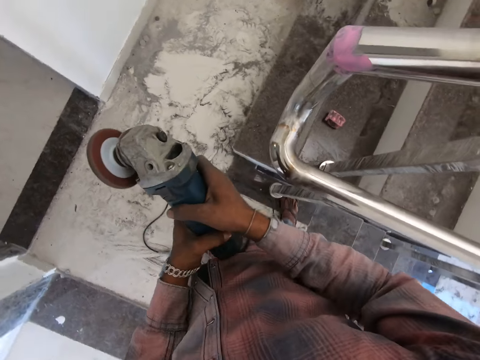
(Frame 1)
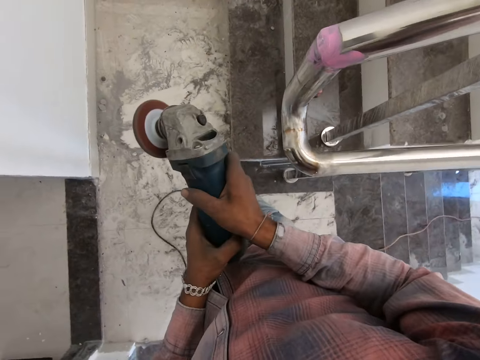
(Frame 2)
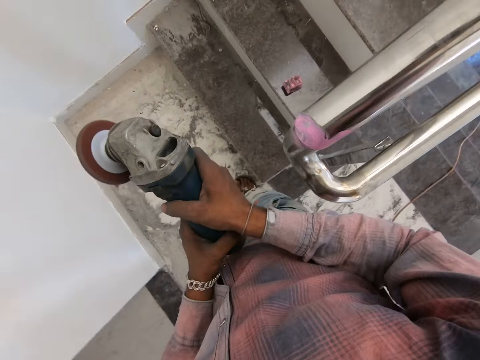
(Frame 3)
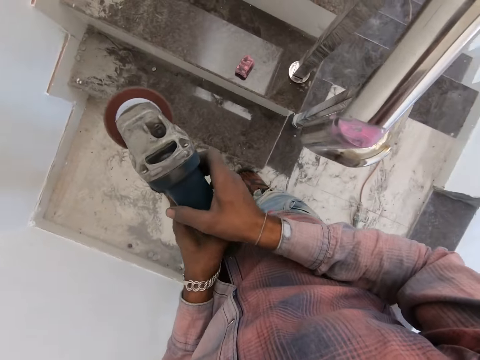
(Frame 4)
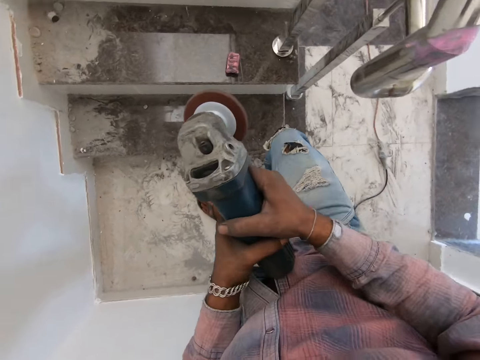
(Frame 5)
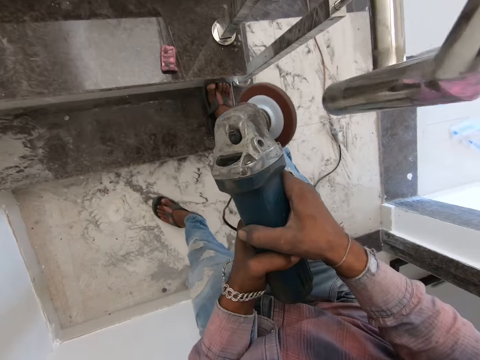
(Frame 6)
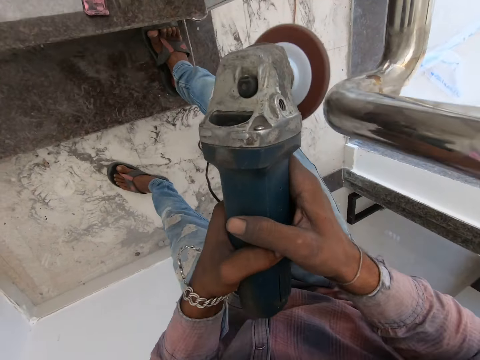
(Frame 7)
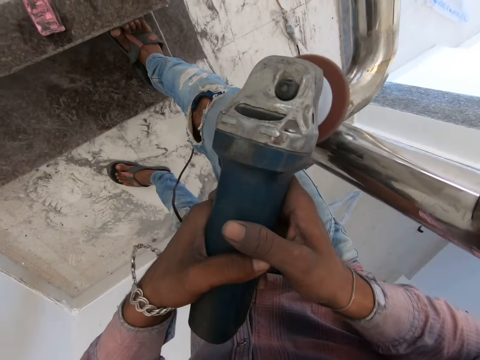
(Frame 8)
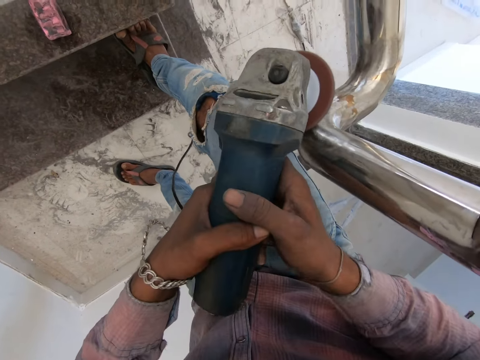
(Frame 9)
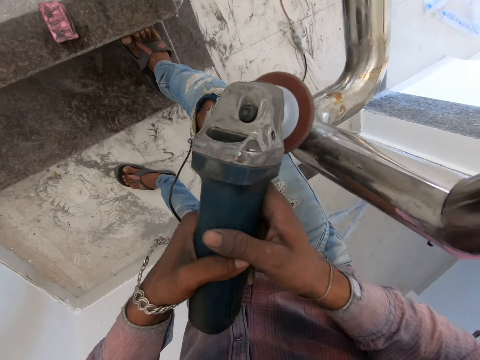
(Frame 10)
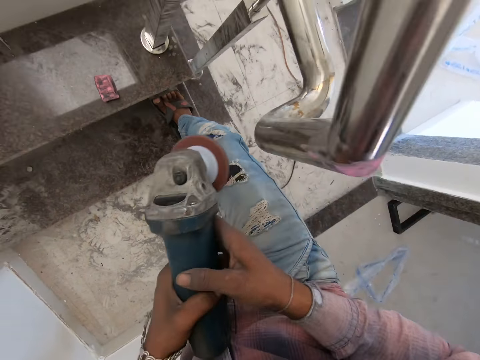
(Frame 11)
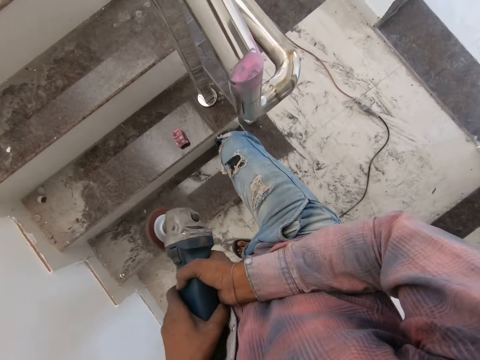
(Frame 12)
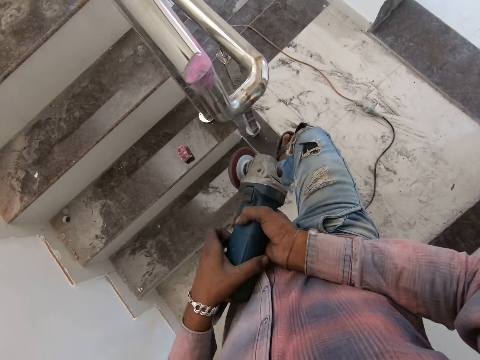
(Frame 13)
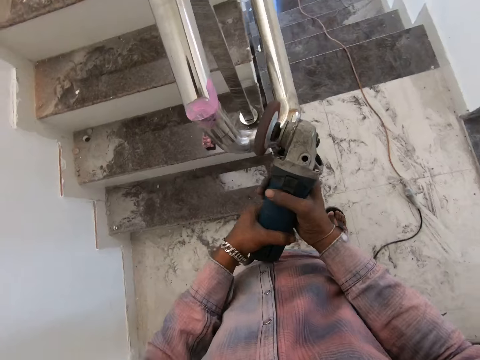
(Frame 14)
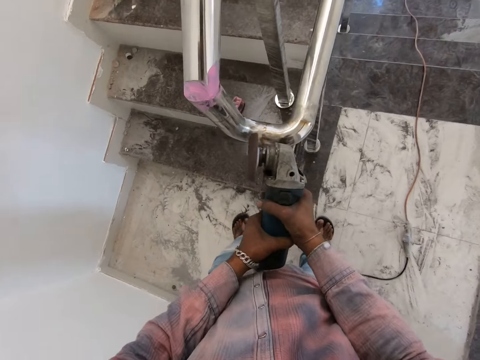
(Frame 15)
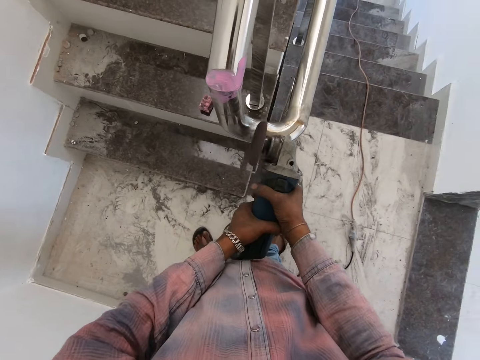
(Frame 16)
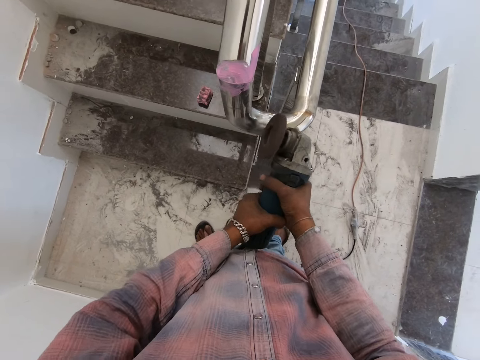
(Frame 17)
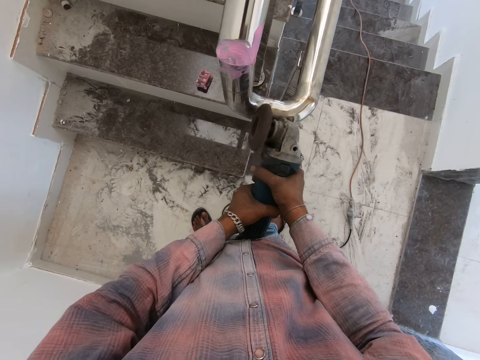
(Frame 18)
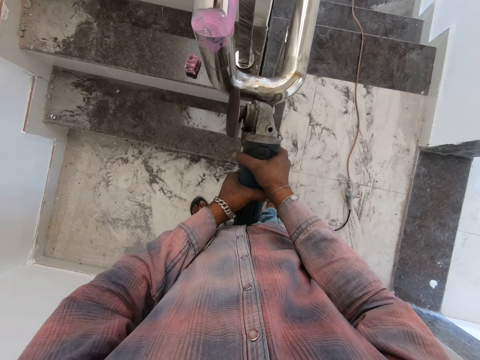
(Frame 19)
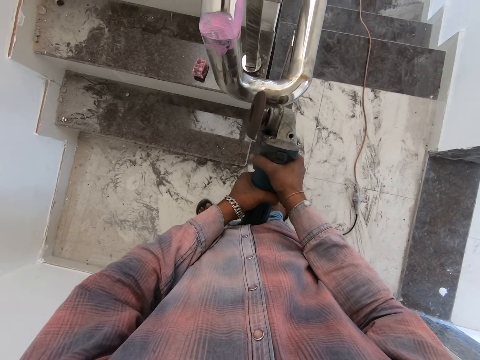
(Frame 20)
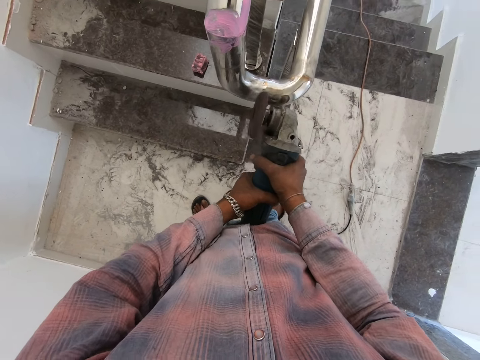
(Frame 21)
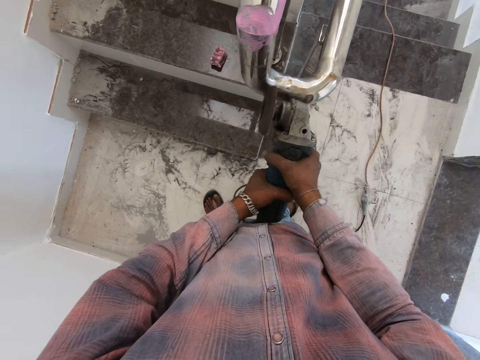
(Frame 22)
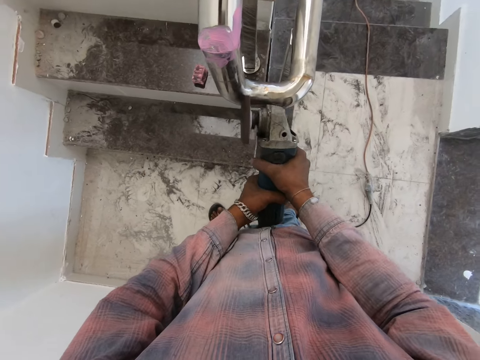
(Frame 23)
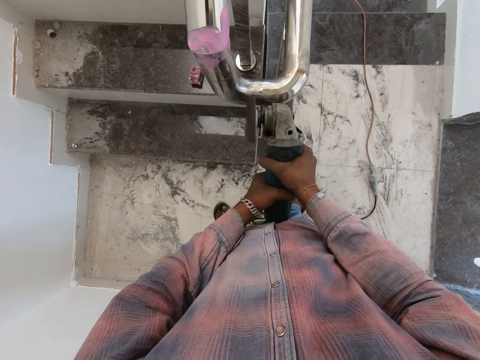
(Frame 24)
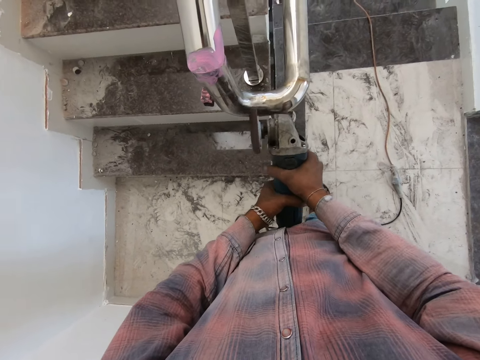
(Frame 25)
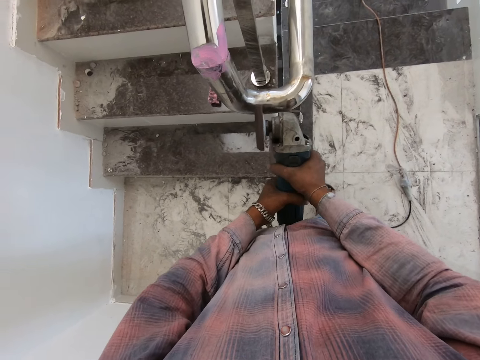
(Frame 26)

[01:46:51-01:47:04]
The camera wearer walks around. They step on the stair. They polish the steel metal using an angle grinder. They remove the angle grinder from the steel metal. They polish the steel metal using the angle grinder.

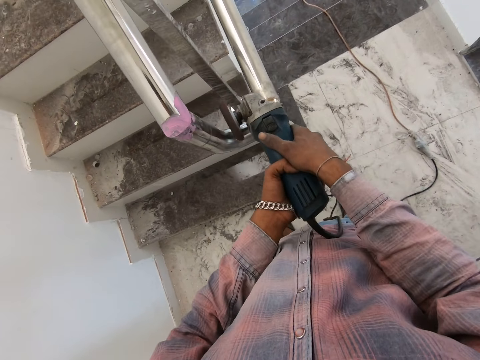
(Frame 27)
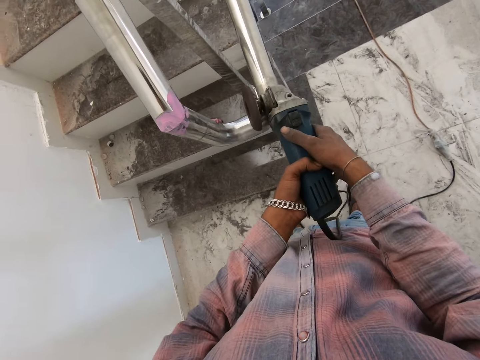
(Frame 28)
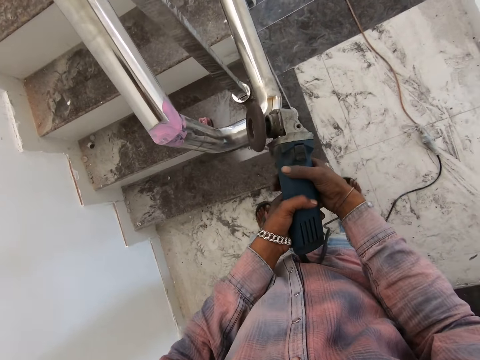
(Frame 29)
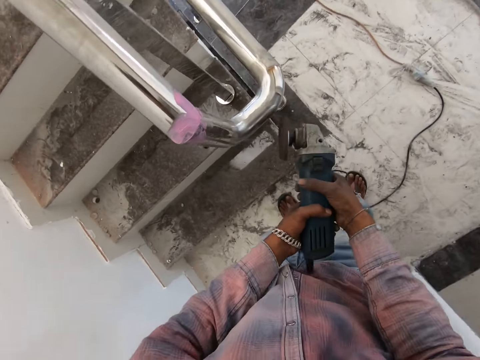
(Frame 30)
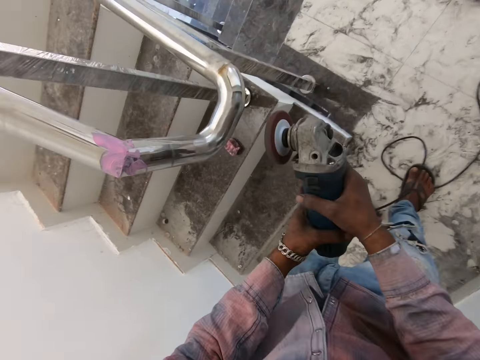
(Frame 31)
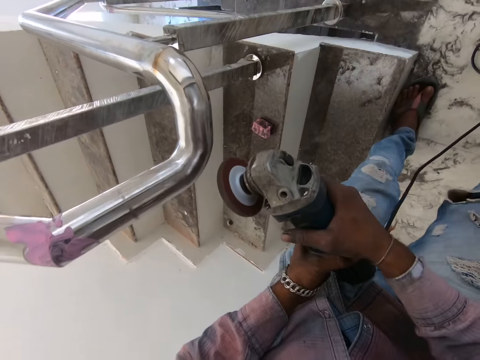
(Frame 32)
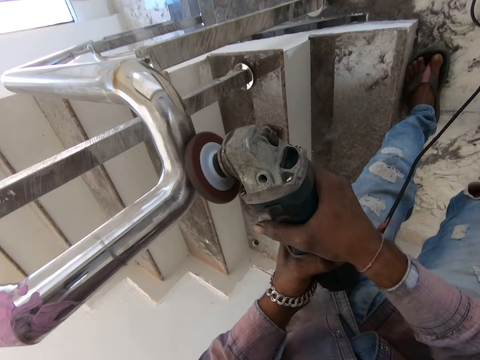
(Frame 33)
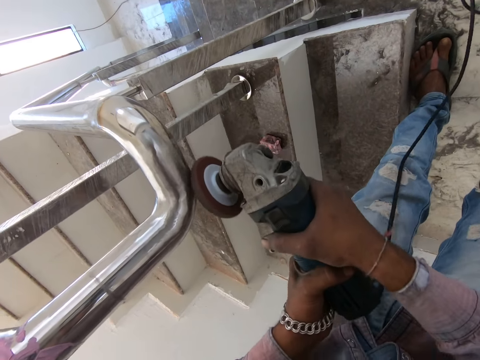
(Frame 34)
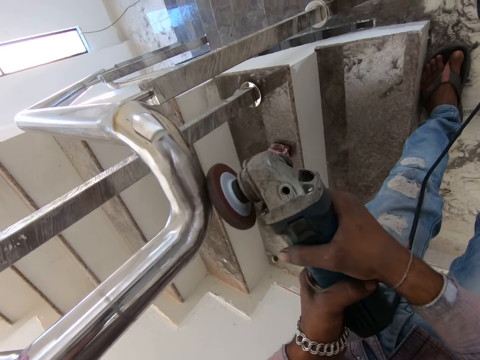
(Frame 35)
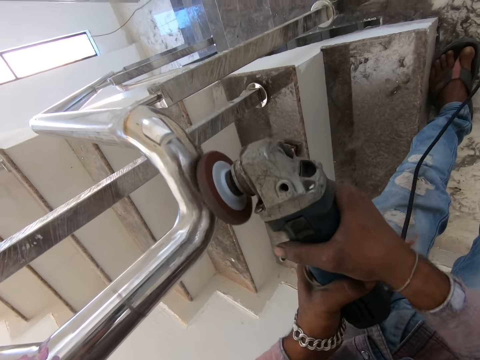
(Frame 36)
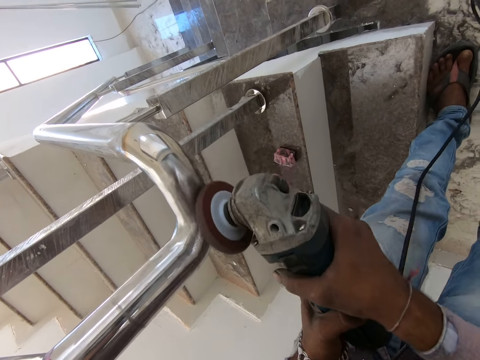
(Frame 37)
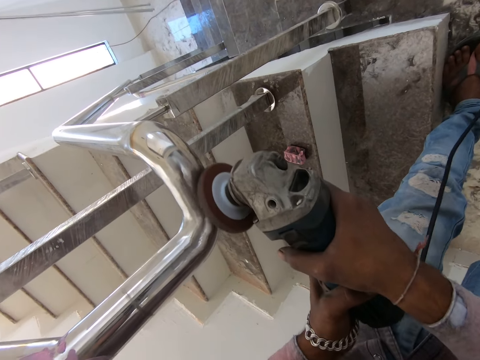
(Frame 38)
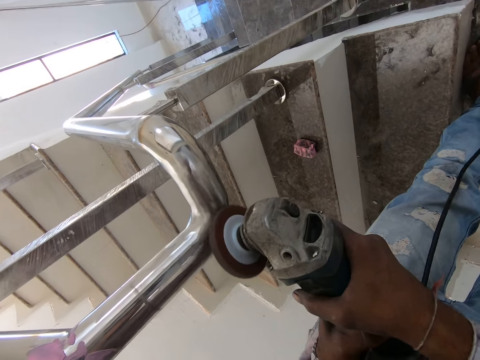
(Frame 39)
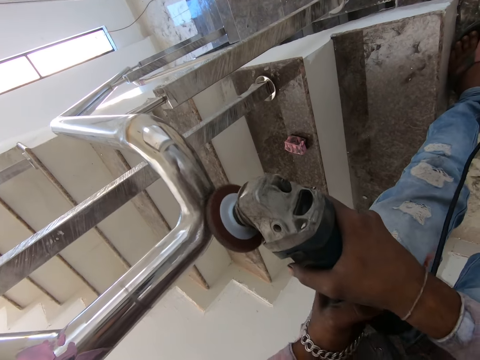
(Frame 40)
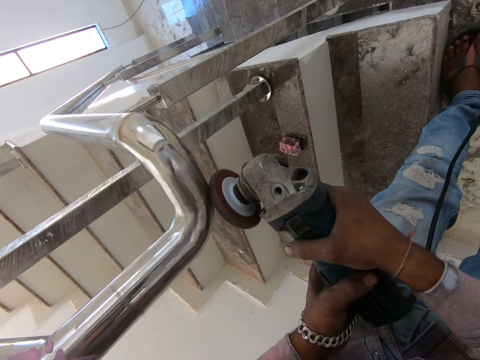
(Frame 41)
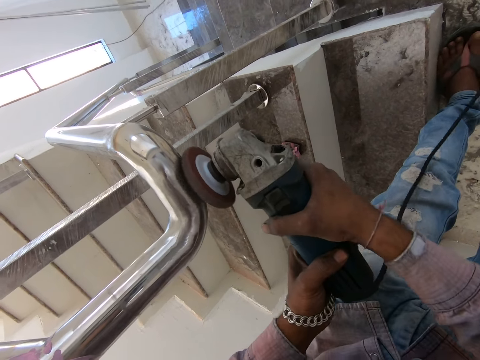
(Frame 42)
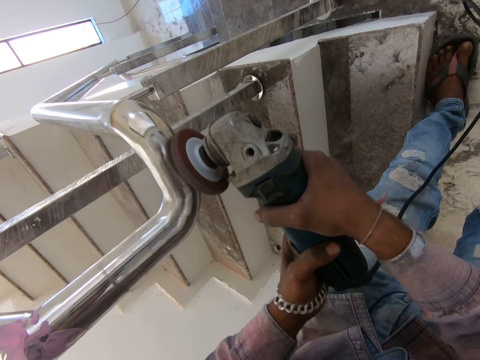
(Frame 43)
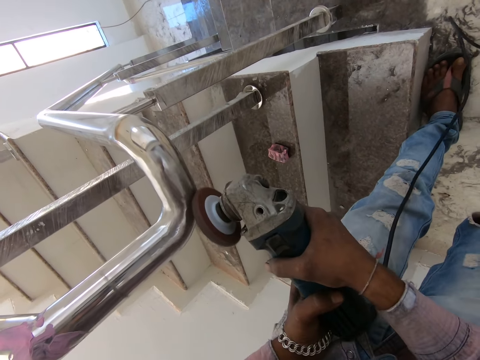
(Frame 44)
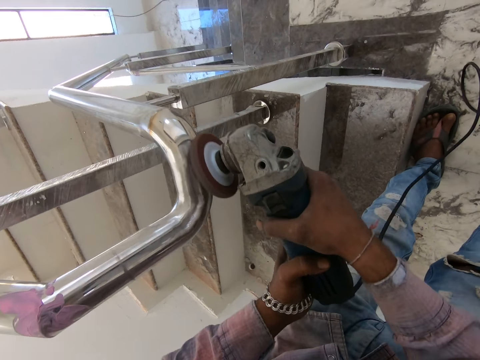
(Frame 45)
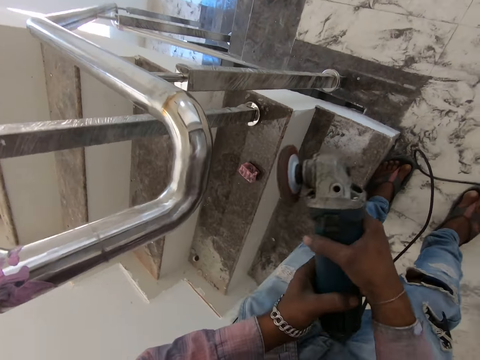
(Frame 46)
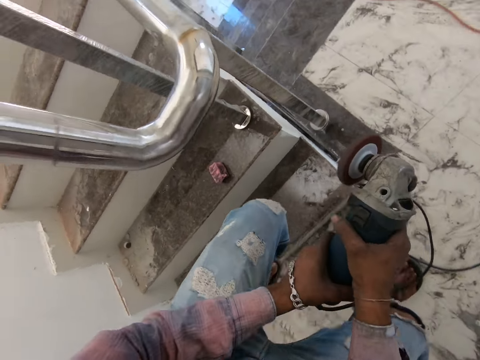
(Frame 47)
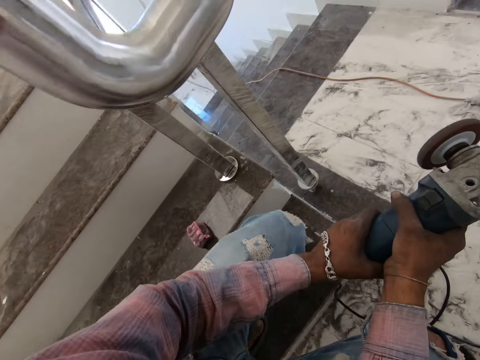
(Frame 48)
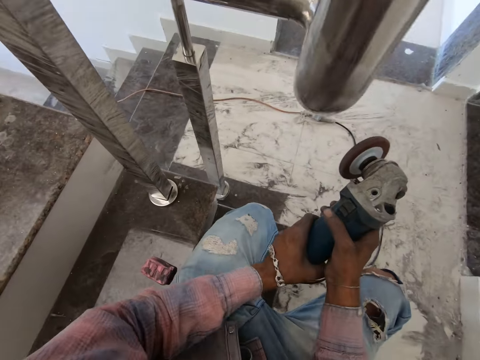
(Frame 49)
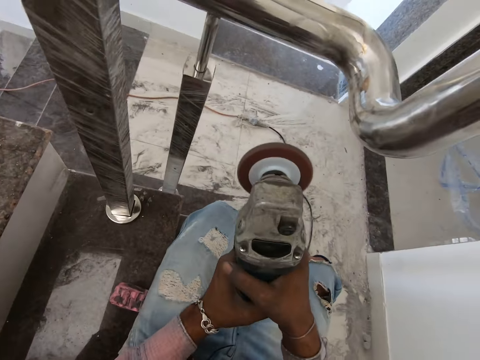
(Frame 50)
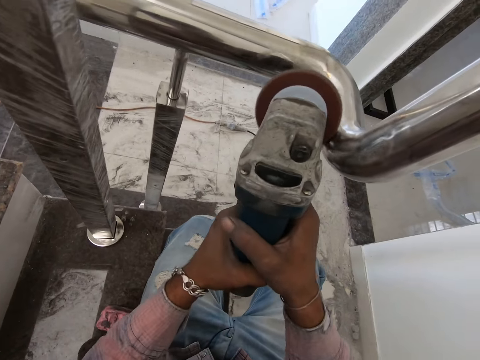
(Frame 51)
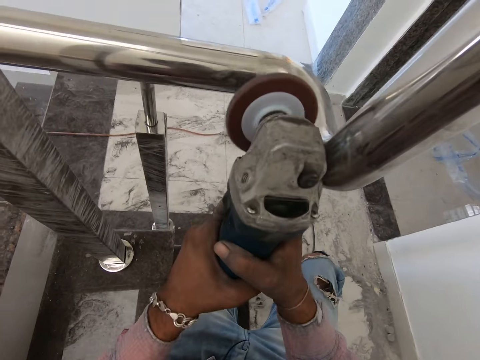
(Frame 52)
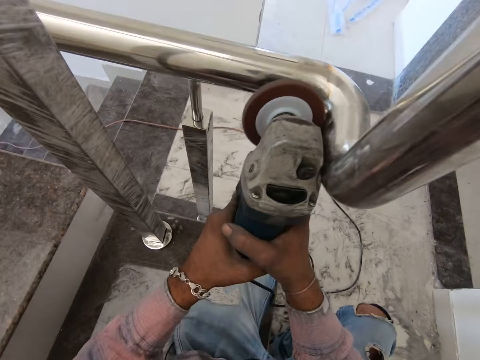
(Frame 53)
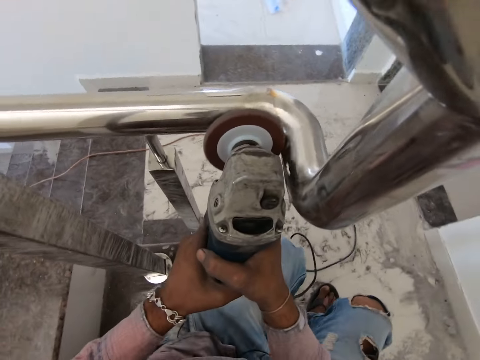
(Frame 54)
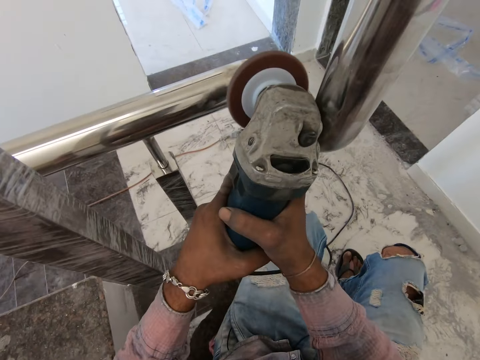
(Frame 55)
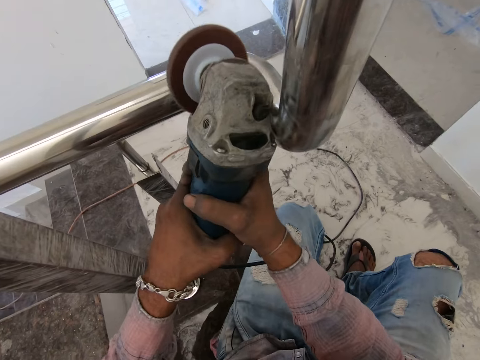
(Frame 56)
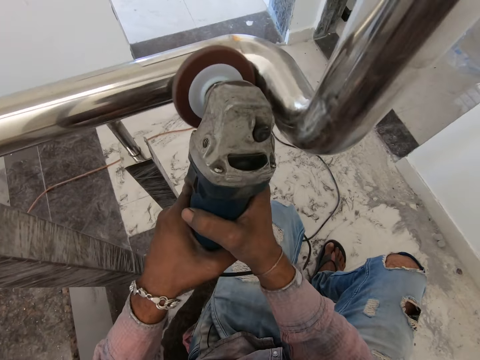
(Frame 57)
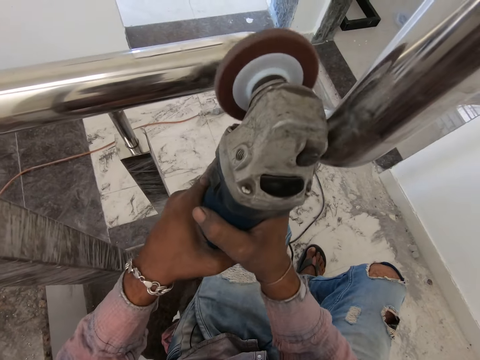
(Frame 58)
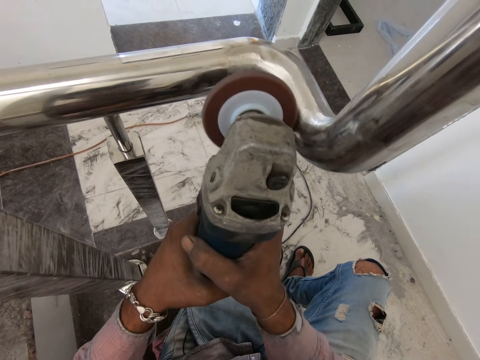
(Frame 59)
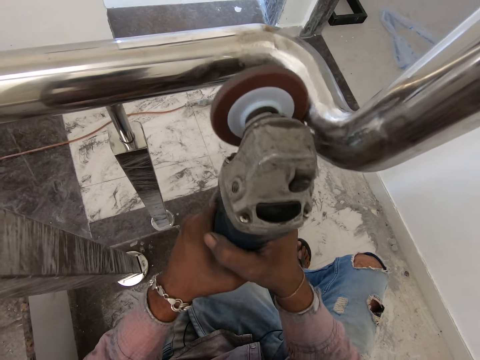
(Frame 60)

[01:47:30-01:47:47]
The camera wearer removes the angle grinder from the steel metal. They polish the steel metal using the angle grinder. They remove the angle grinder from the steel metal. They step on the stair. They bend down. They polish the steel metal using the angle grinder.
